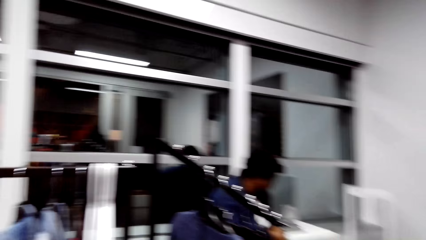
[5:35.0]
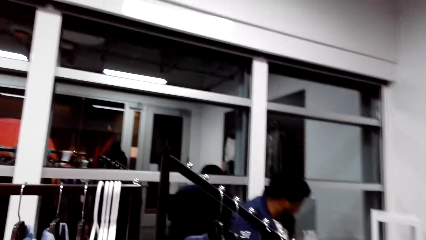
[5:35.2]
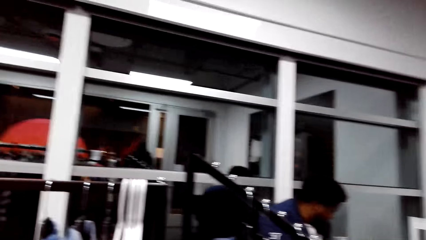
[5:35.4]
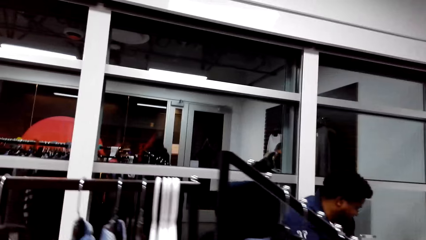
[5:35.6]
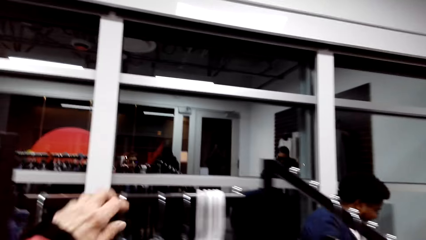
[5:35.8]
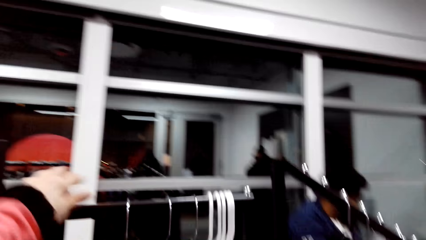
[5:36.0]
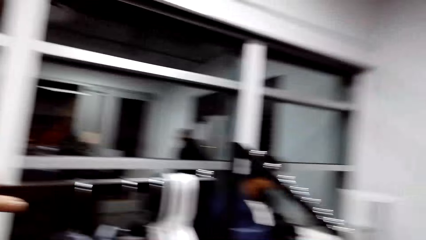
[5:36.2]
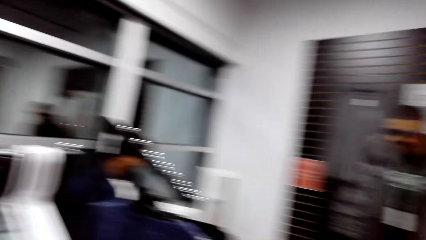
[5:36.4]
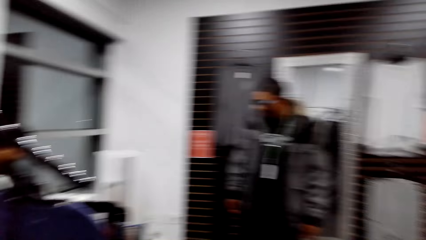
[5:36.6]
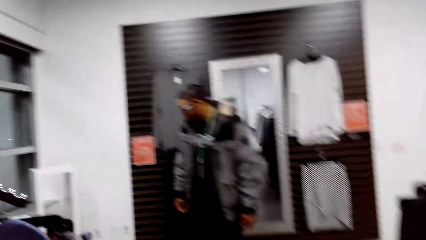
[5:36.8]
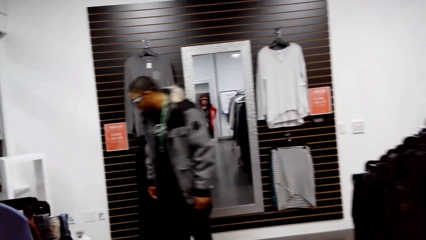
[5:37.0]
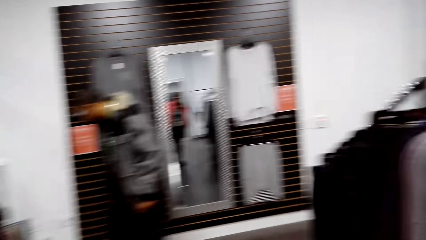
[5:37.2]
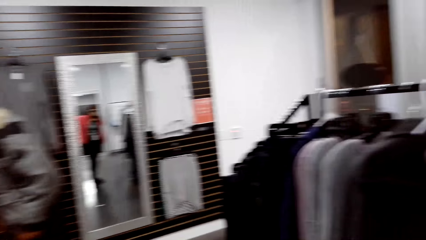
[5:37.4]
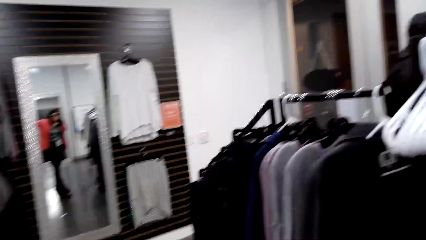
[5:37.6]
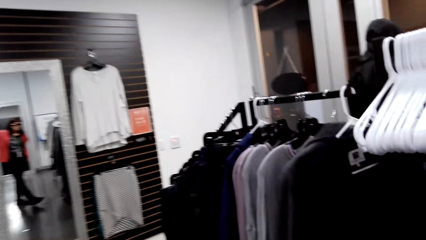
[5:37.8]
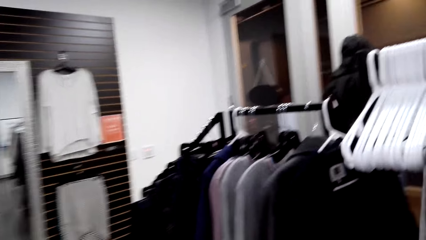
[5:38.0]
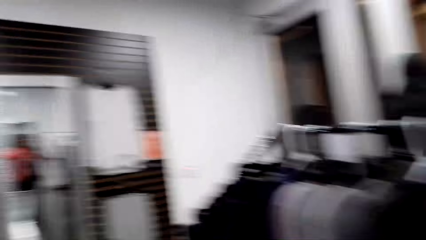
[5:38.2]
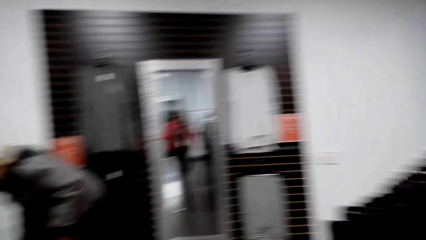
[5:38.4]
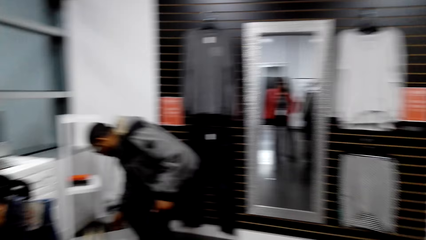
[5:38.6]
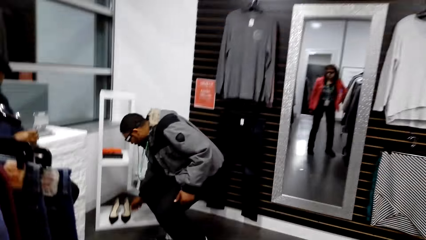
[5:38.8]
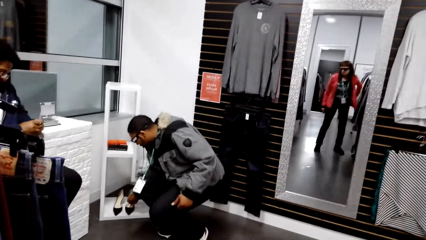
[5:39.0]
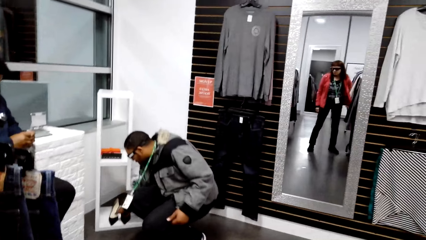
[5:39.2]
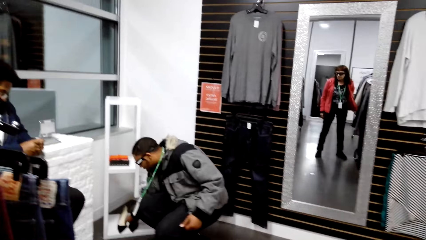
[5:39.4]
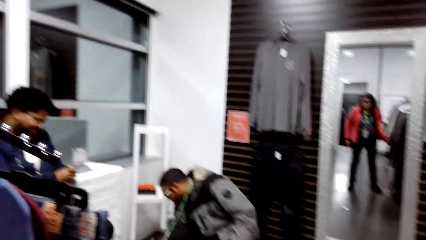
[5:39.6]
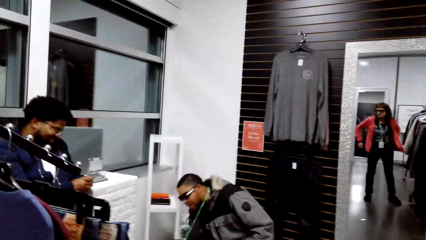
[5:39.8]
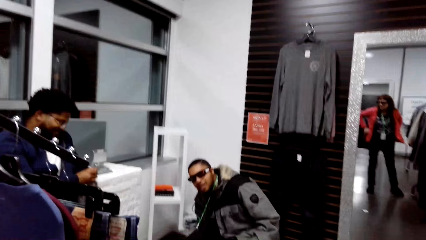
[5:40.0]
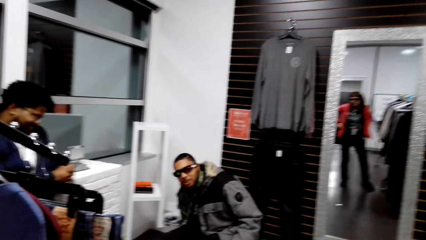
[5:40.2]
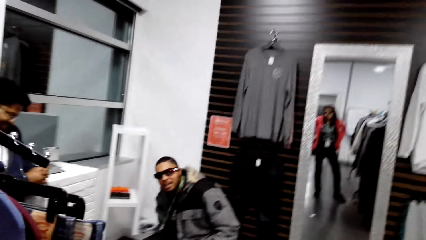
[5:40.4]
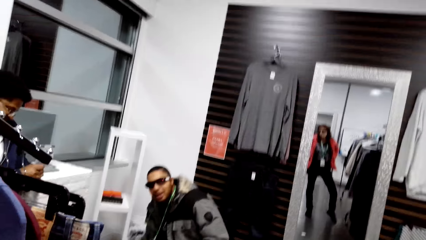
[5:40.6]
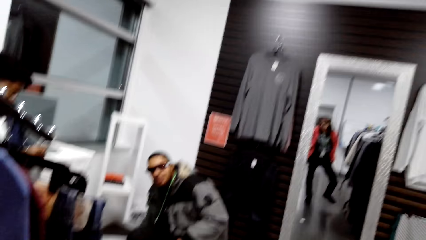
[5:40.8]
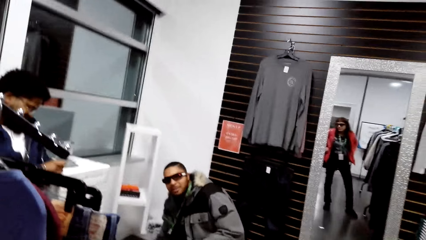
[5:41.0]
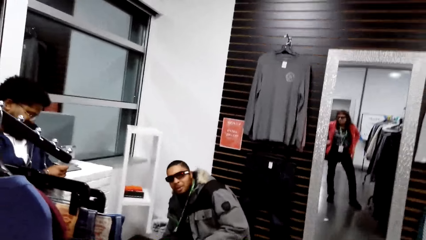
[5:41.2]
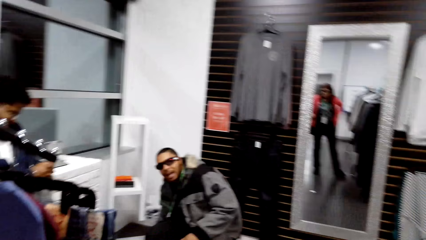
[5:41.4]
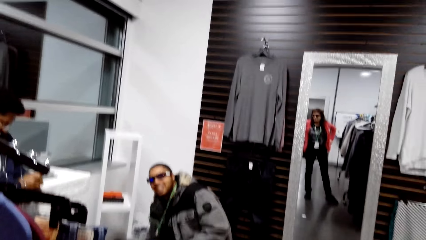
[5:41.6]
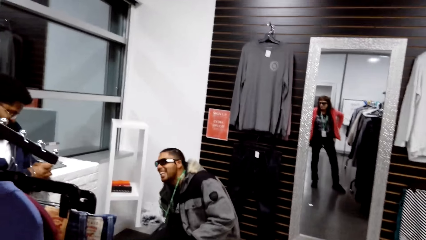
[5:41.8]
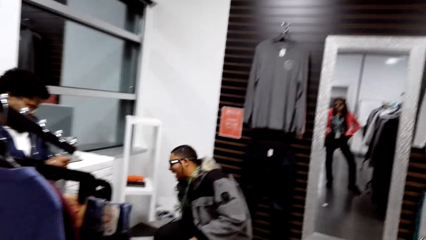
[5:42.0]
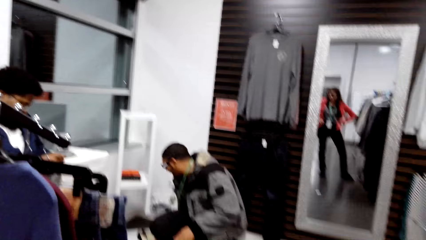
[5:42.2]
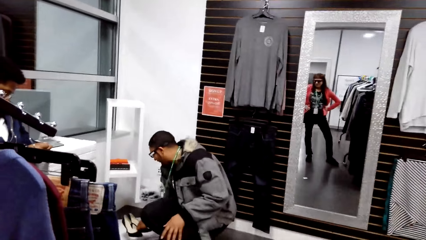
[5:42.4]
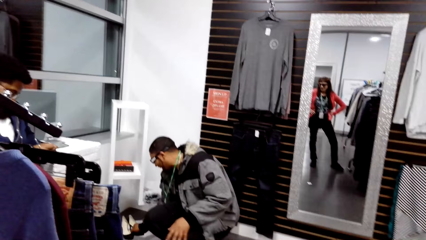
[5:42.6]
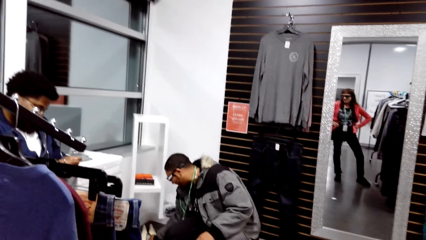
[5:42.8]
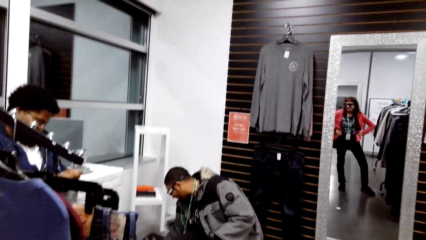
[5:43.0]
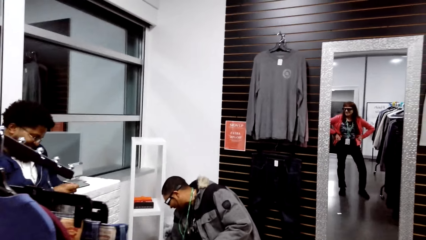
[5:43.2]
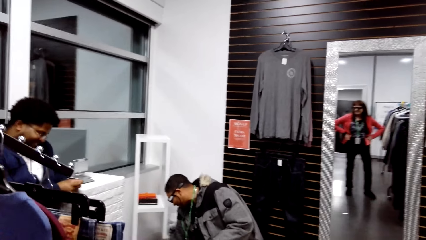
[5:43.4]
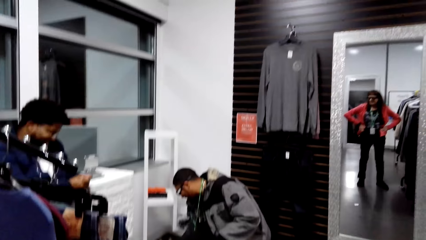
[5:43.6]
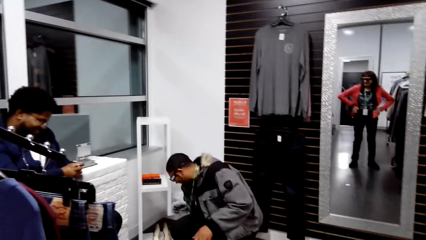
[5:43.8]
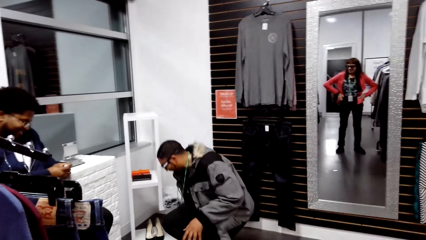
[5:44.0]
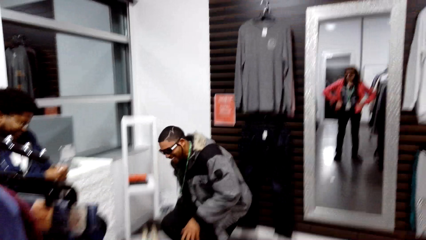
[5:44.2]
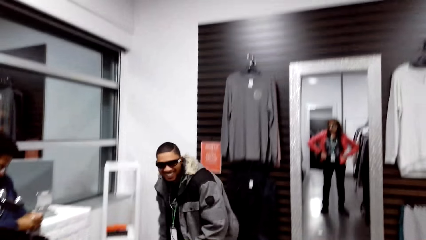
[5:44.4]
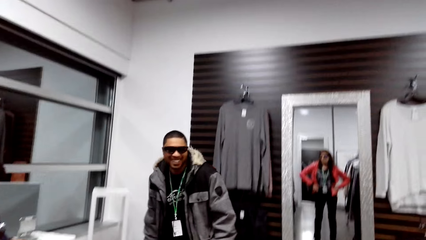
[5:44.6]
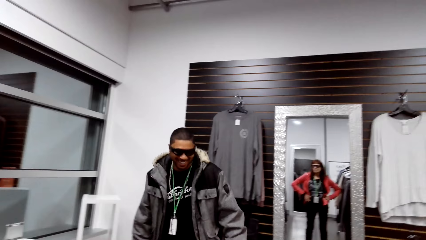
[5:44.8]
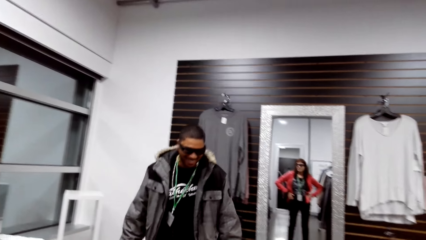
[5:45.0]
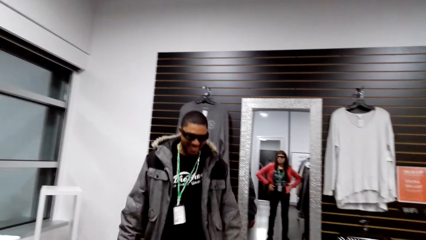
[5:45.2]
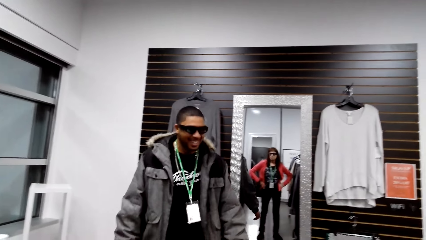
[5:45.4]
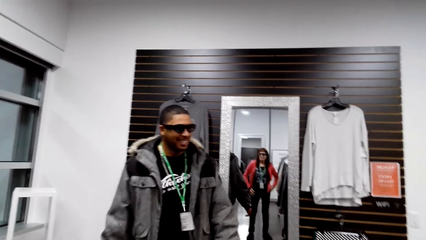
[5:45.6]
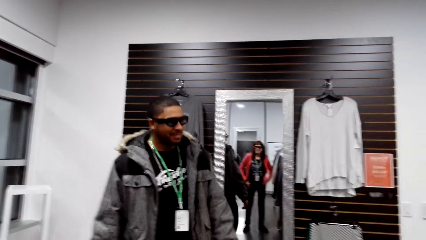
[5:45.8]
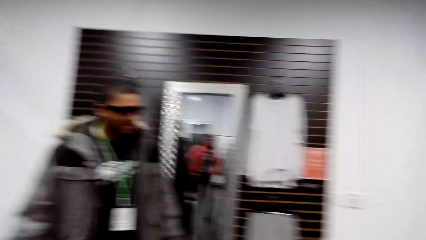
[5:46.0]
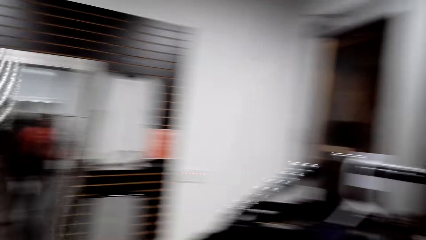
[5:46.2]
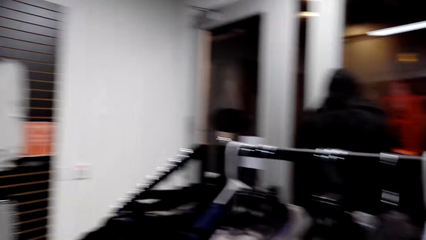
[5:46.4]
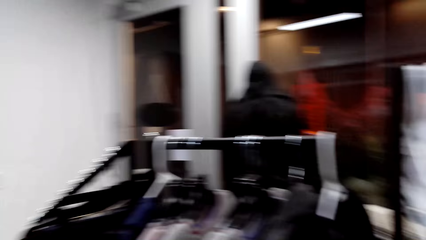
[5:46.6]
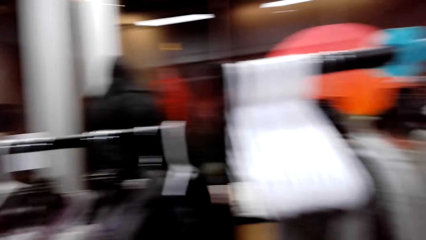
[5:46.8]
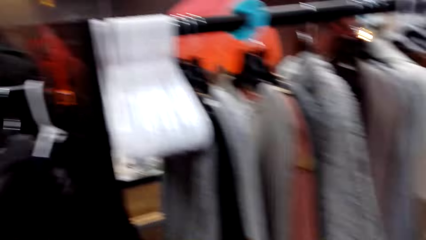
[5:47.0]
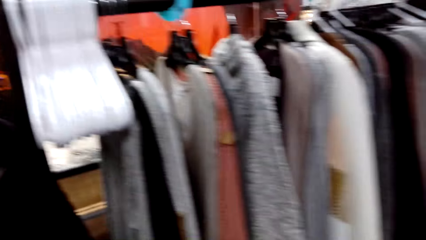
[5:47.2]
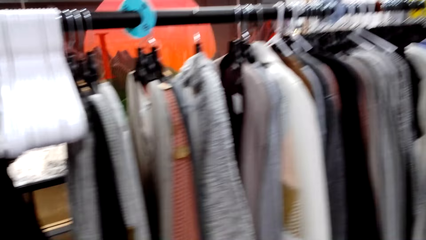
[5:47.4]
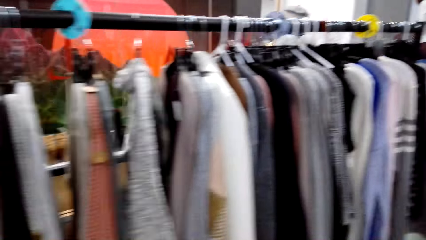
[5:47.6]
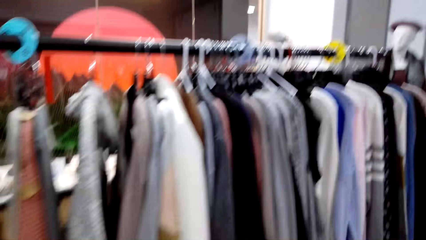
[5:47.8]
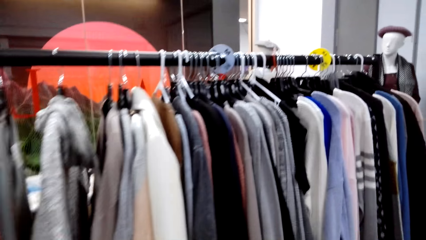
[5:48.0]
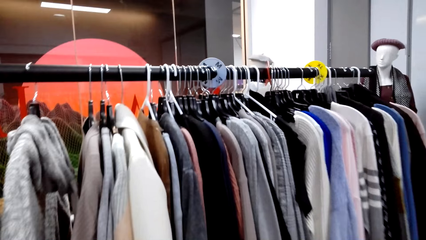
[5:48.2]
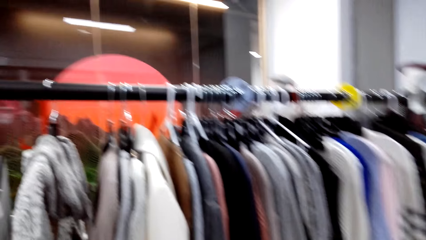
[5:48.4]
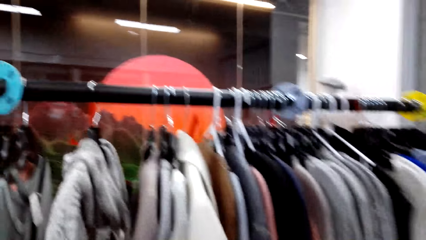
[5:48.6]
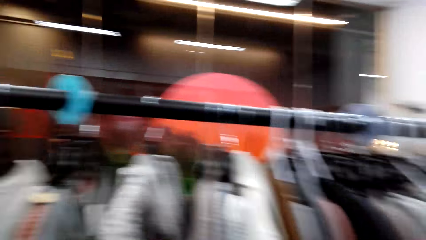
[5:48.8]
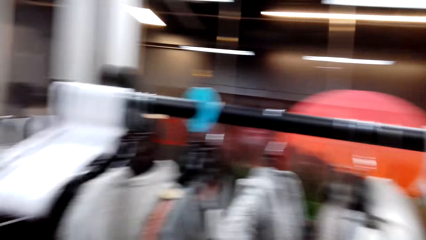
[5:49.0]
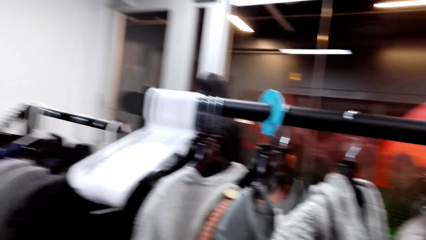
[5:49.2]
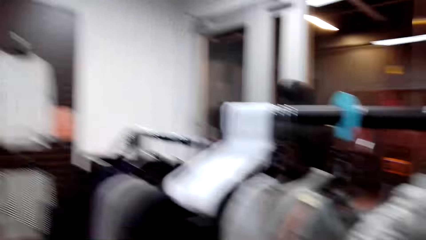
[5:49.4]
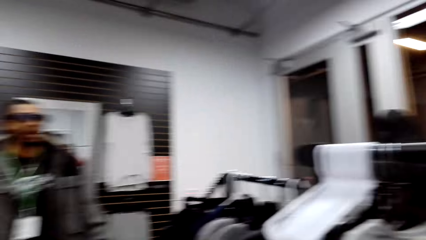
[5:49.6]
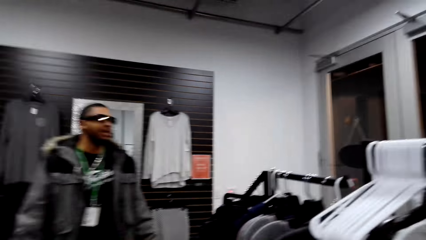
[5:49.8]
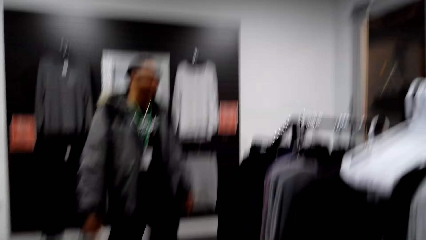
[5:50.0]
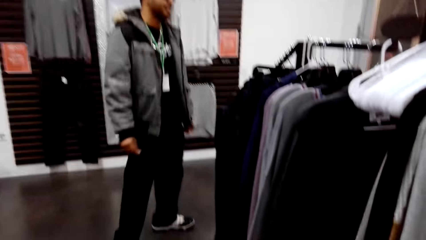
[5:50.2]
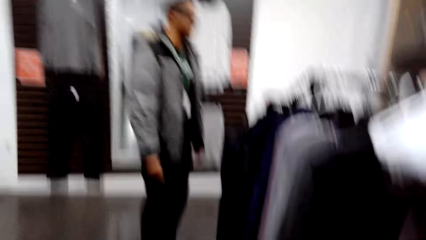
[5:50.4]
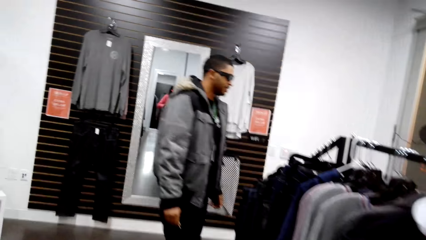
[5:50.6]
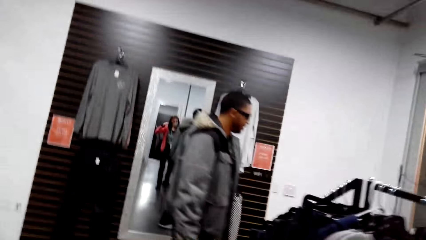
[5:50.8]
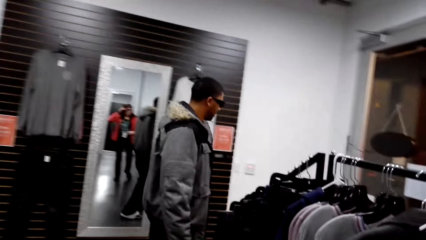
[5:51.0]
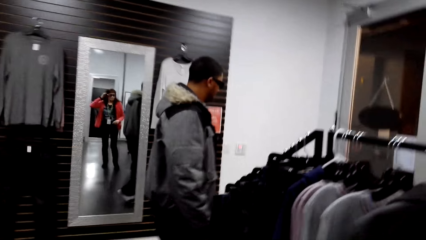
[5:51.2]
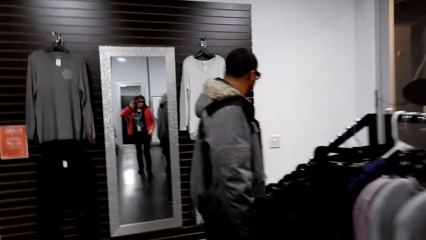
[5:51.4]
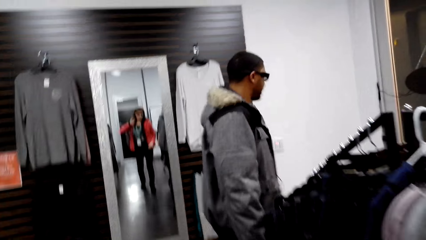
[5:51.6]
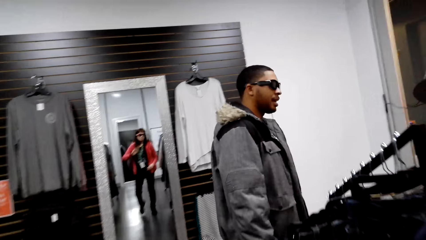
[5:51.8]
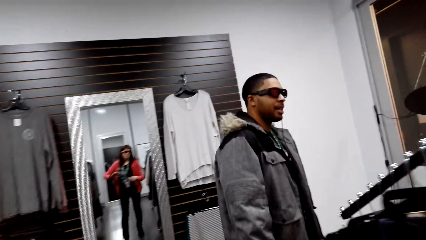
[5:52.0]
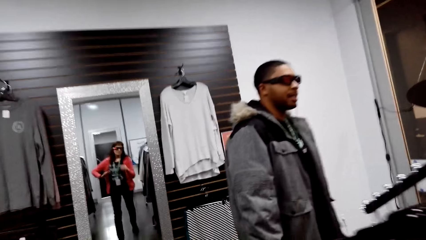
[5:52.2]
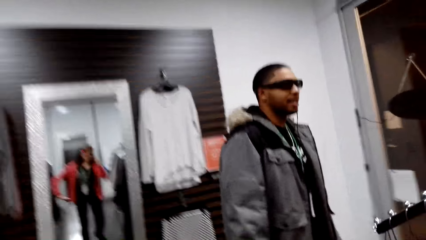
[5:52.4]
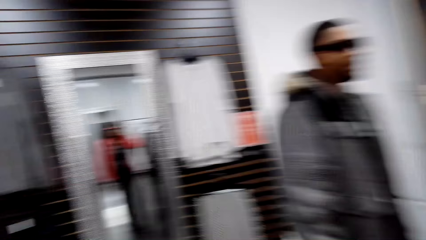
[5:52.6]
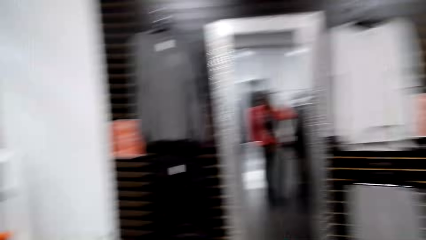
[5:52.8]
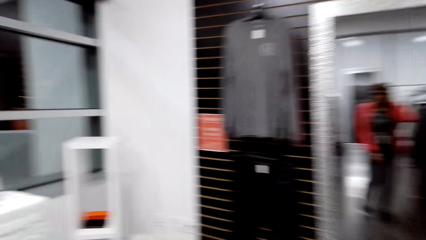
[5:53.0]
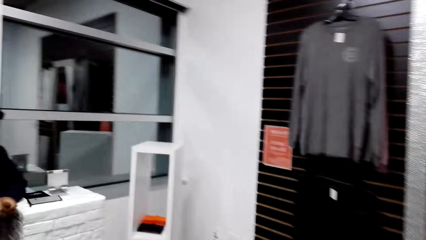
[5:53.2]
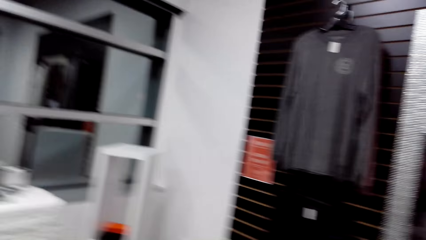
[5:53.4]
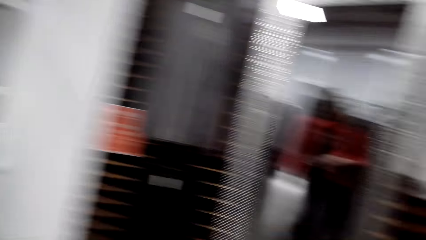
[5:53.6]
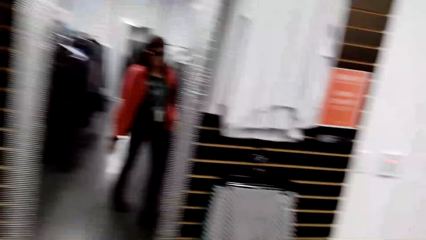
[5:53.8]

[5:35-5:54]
The camera wearer holds a hanger with his left hand. He talks with a man. He looks around. He talks to the man.
